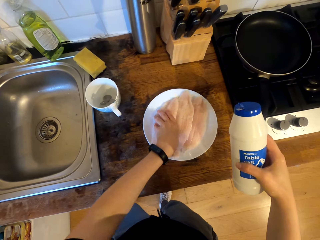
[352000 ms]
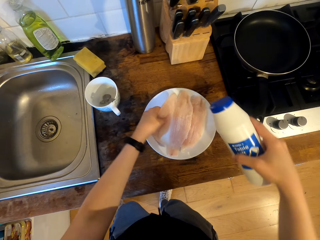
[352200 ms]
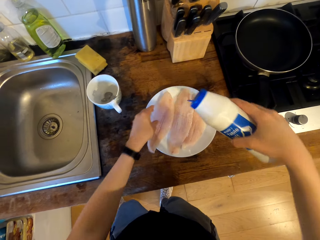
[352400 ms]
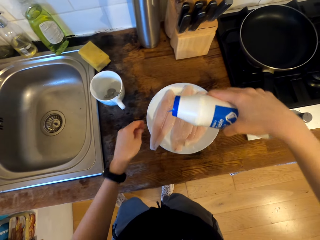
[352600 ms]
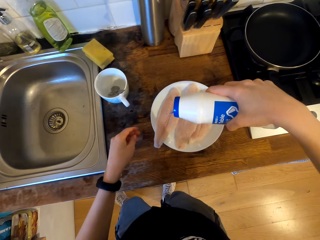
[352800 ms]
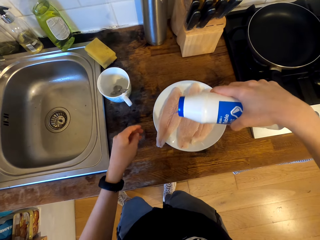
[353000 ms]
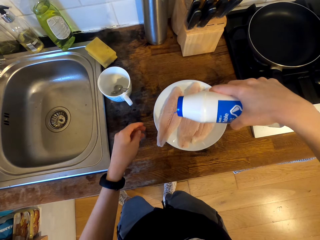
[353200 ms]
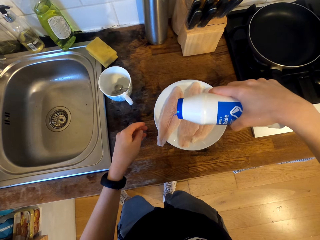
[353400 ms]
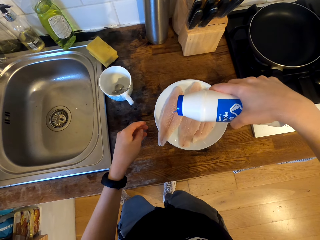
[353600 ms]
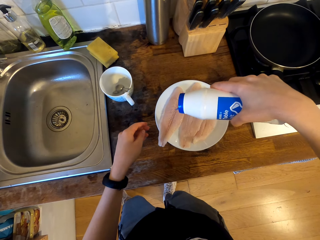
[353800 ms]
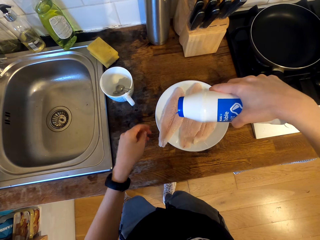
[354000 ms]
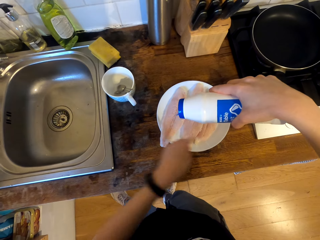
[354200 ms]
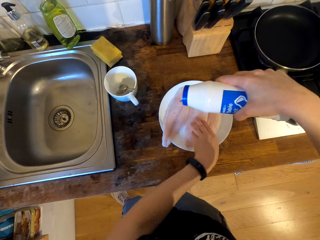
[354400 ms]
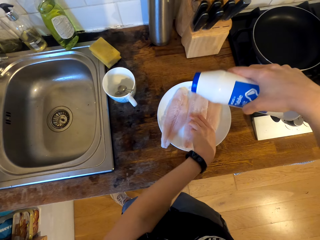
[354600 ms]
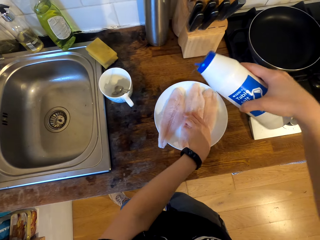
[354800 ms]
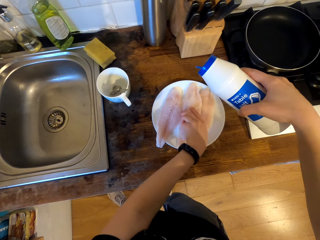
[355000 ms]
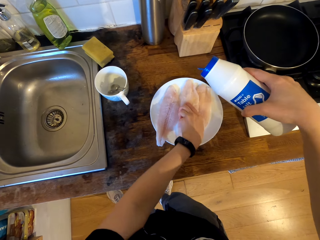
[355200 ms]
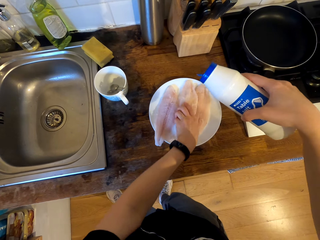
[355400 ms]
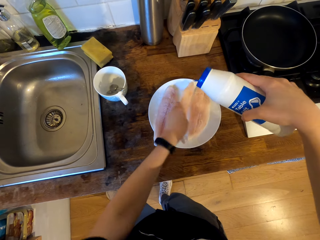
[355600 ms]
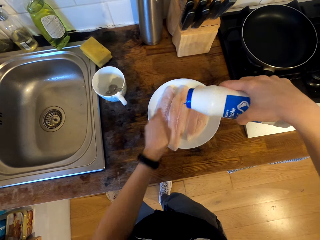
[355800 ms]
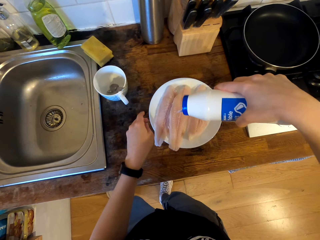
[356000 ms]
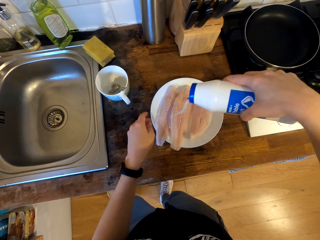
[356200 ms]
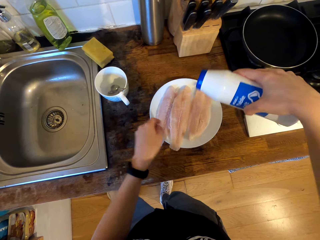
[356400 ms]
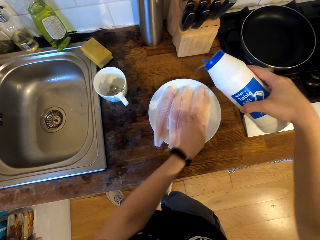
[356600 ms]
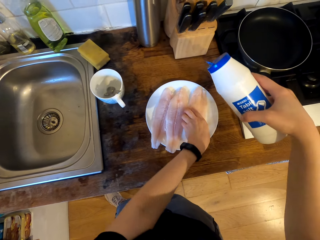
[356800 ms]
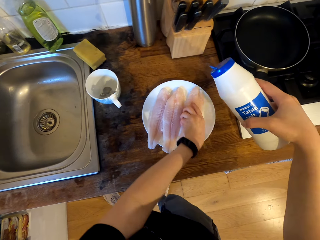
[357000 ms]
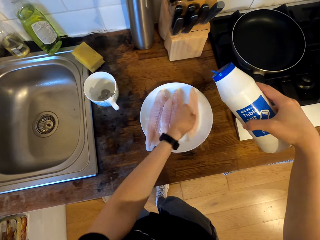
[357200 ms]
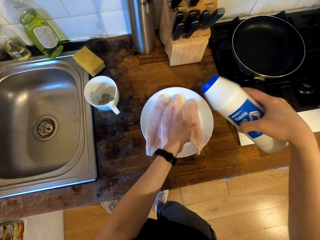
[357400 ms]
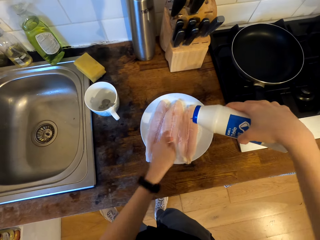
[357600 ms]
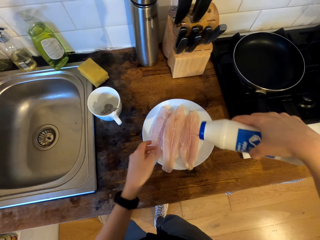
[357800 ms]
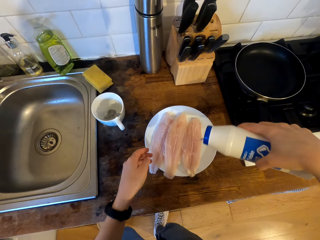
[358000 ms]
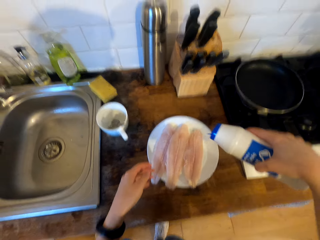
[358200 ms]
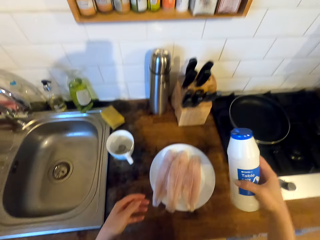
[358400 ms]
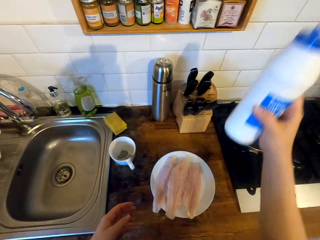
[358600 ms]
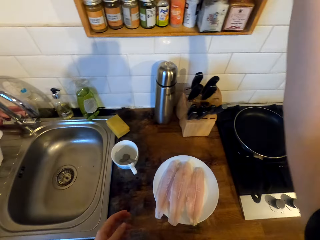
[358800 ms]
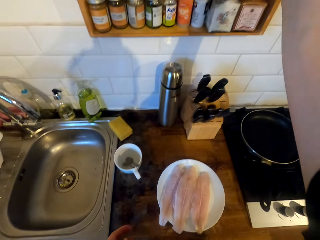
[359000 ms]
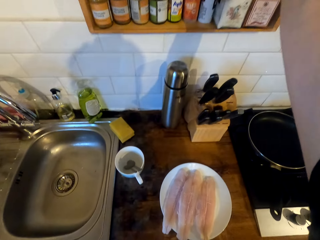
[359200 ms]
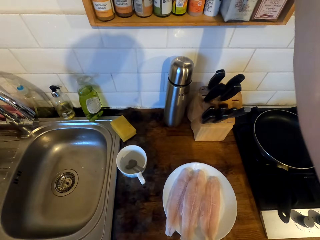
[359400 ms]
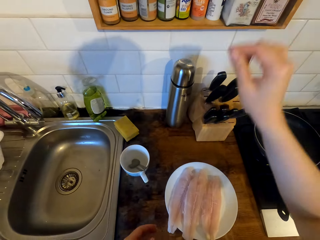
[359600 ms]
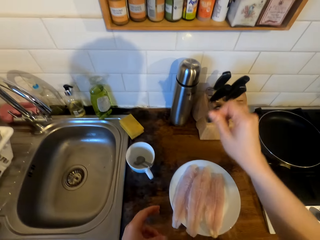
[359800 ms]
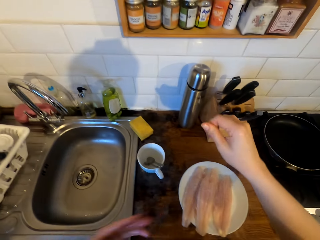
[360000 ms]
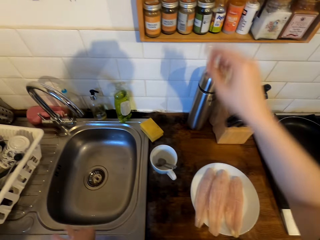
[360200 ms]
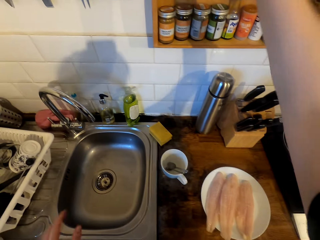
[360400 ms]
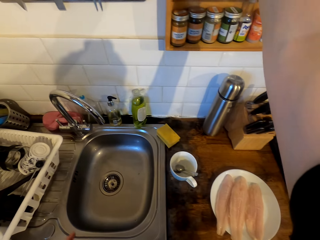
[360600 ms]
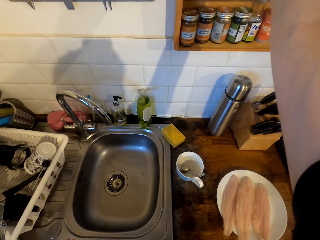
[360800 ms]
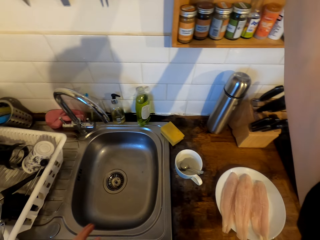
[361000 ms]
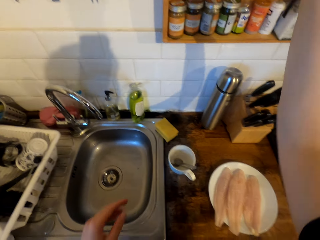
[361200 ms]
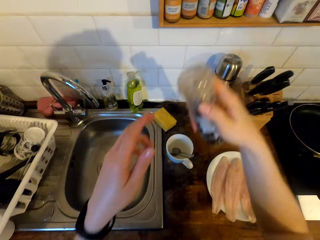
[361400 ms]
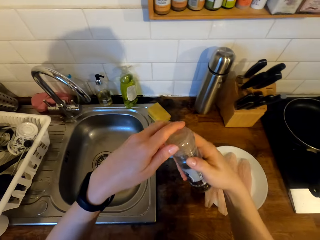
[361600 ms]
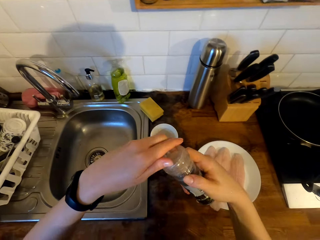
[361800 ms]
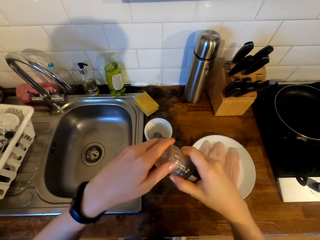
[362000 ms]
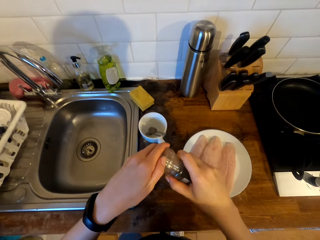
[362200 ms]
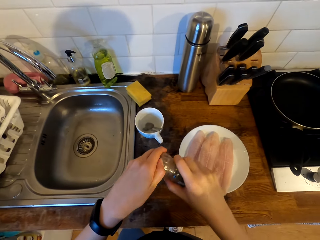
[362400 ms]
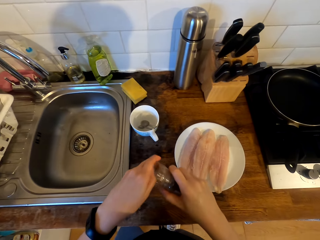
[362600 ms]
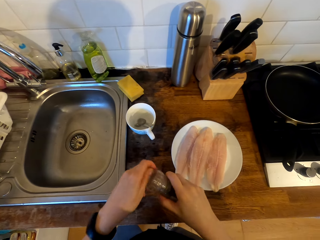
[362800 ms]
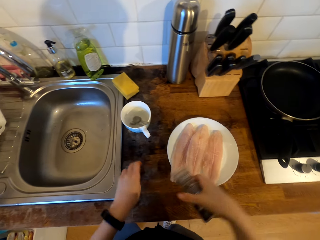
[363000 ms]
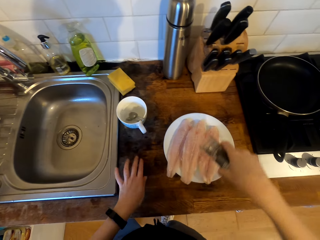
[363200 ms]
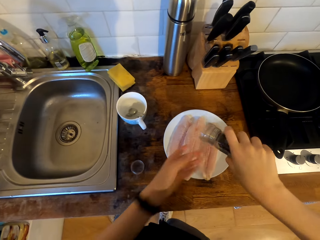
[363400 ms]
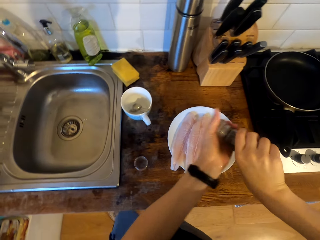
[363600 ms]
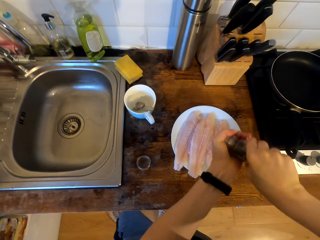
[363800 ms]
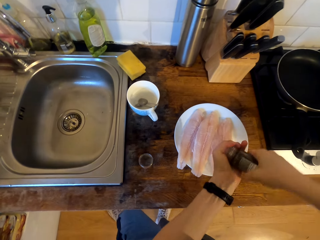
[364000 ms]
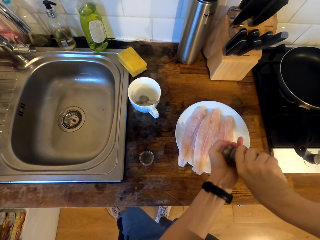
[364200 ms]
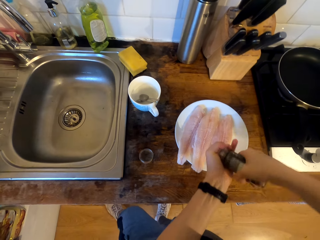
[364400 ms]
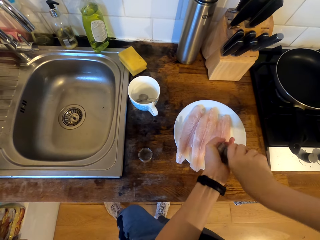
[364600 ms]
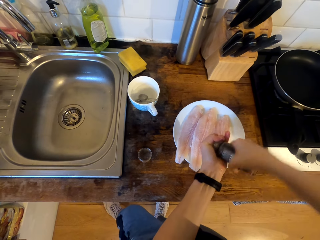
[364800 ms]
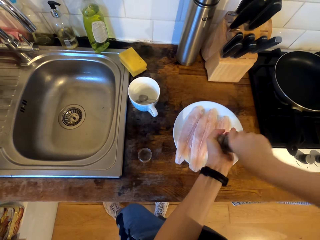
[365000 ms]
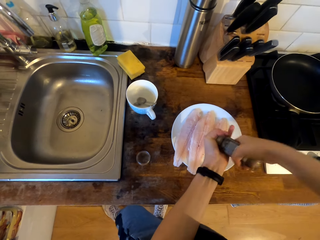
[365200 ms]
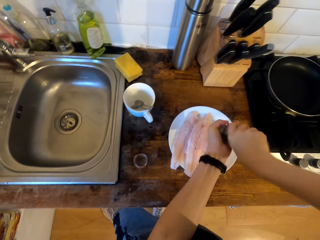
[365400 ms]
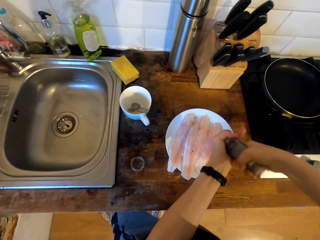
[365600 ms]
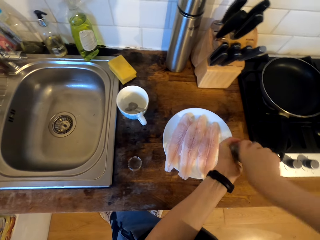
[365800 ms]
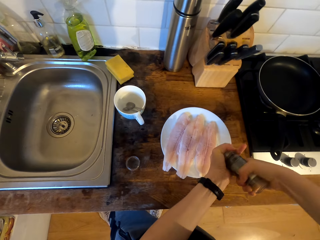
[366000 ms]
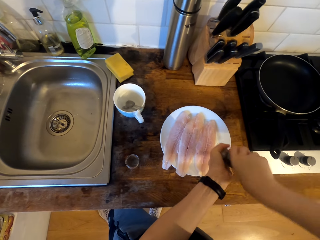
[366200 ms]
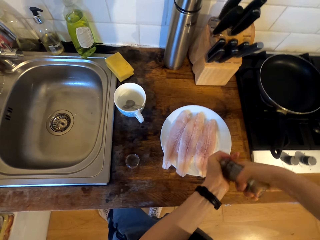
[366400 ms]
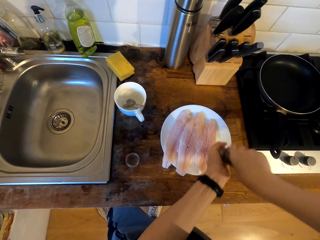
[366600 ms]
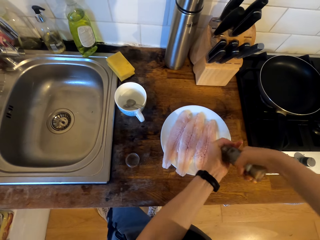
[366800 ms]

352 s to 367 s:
The camera wearer holds the fish fillet. They turn the fish fillet on the plate. They season salt on the fish fillet. They turn the fish fillet on the plate. They hold the fish fillet. They season salt on the fish fillet. They turn the fish fillet on the plate. They hold the fish fillet. They season salt on the fish fillet. They place the salt tin in the cabinet. They pick up the black pepper tin from the cabinet. They hold a bottle of something. They open the seal tin cover. They place the seal tin cover on the cabinet top. They season the fish fillet with the ground black pepper.

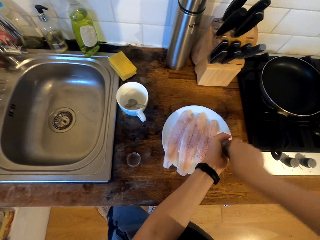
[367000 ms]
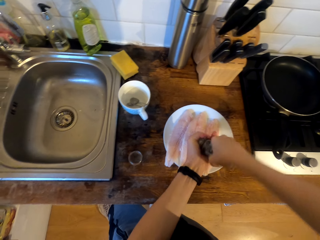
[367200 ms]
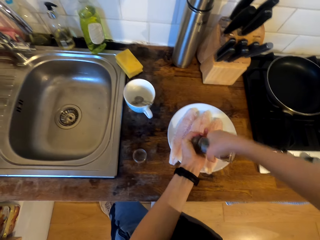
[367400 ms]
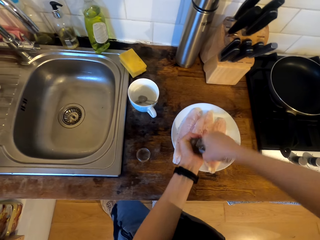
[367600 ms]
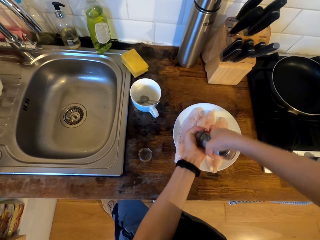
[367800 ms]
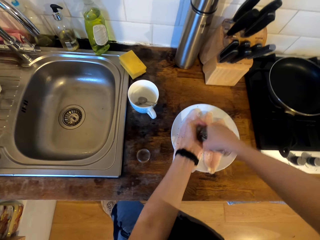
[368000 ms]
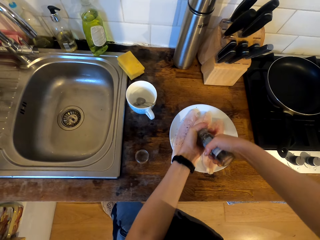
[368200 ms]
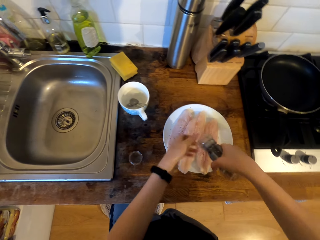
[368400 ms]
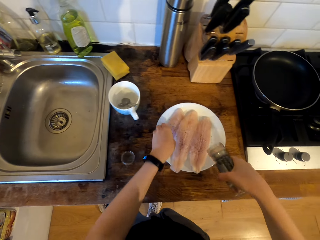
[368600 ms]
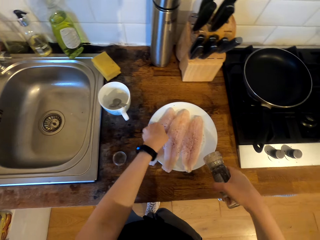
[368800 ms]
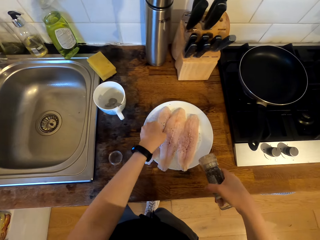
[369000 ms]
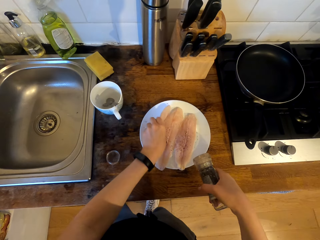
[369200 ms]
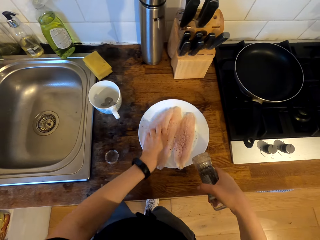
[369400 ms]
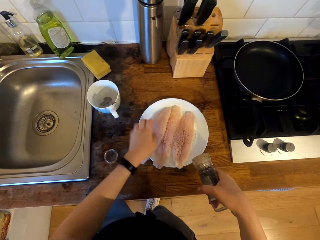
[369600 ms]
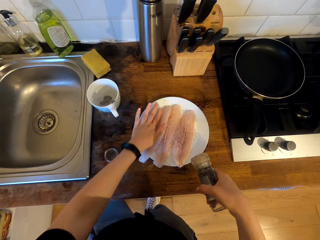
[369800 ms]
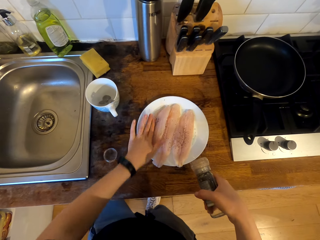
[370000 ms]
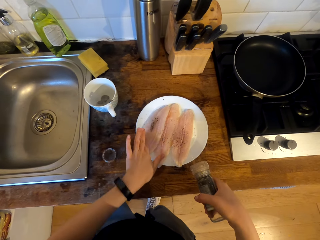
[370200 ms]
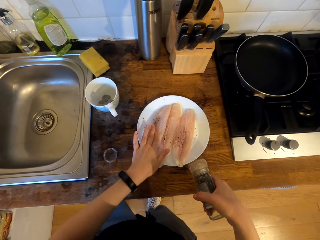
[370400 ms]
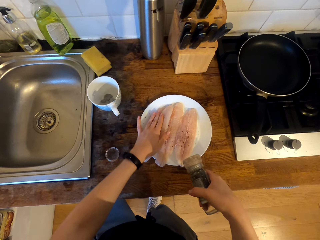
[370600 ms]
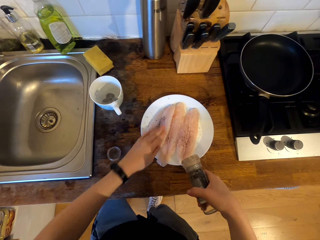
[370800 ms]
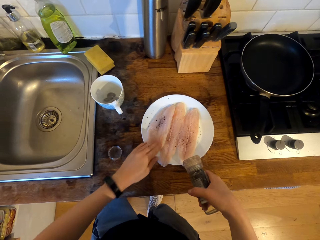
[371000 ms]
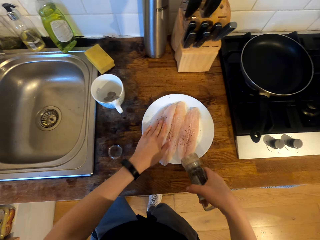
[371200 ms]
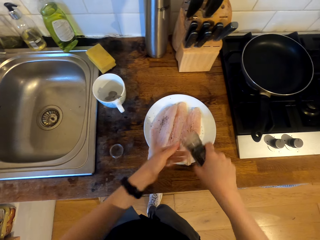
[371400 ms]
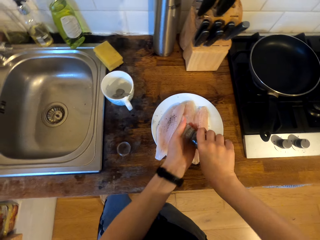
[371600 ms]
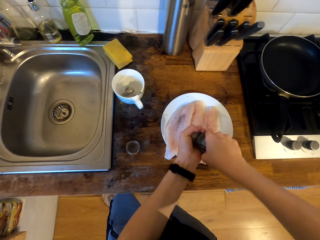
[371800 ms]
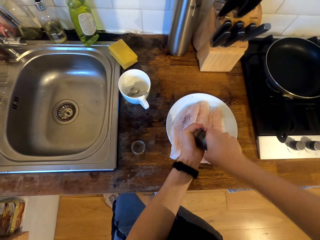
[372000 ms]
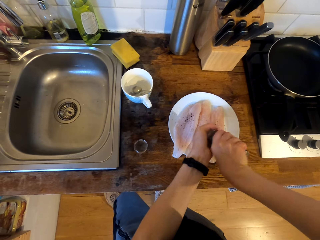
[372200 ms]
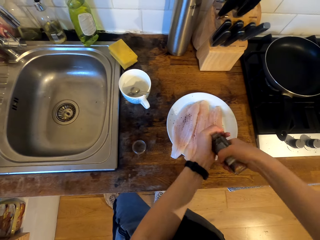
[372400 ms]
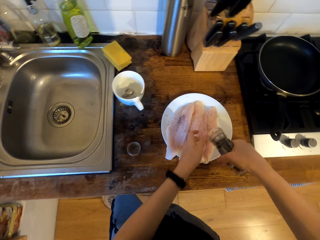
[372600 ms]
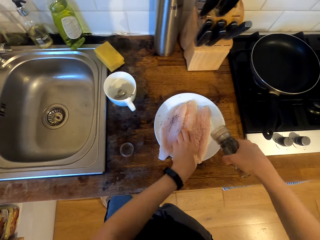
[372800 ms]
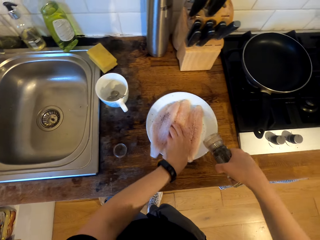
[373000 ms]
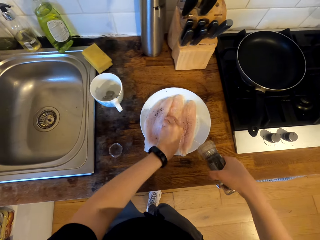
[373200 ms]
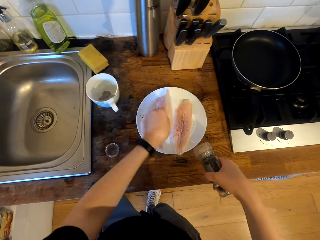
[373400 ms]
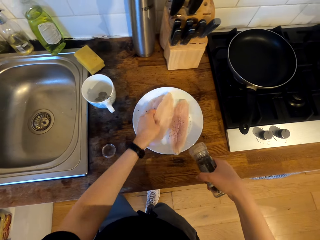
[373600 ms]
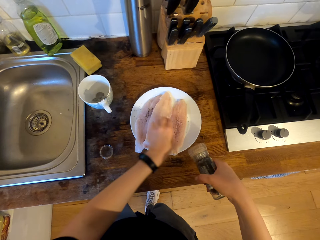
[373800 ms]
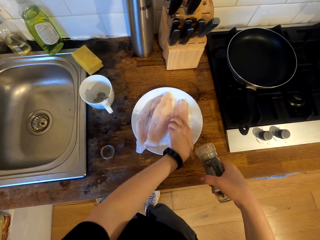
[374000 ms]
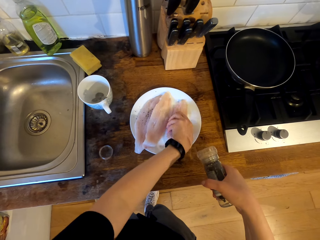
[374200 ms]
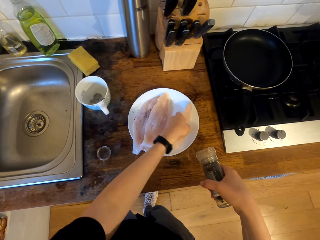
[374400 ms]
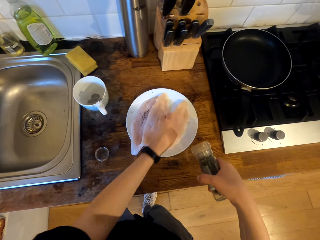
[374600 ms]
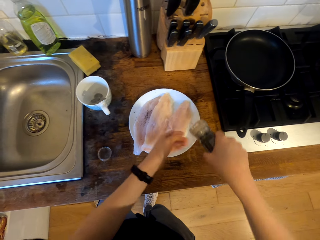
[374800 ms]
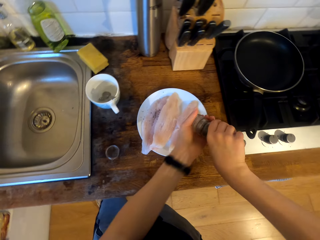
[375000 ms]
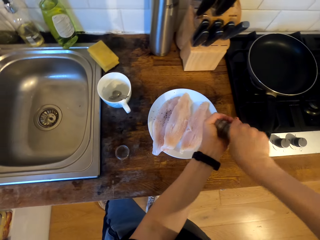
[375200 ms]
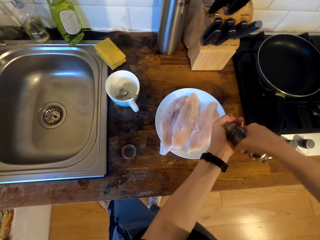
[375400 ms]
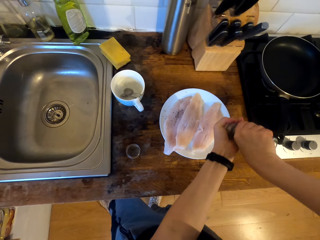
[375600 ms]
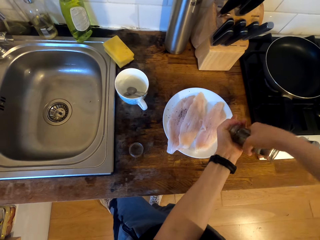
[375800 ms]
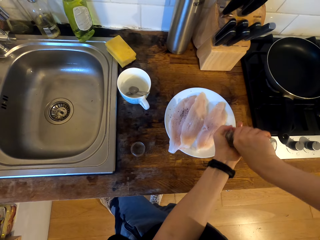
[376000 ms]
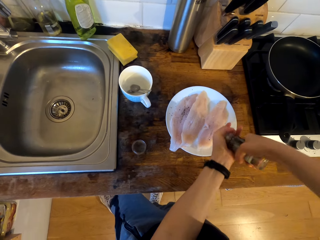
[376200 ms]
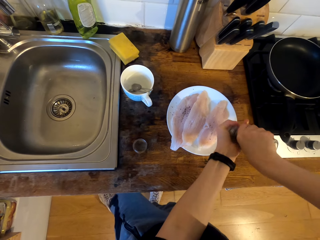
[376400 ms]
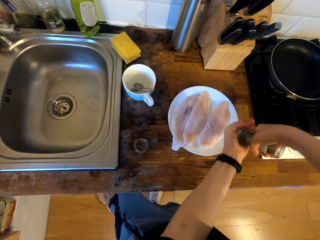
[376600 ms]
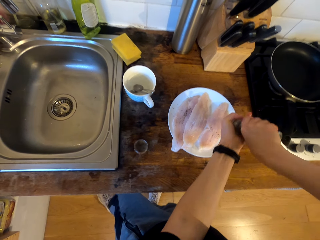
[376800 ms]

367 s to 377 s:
The camera wearer holds the fish fillet. They turn the fish fillet on the plate. They spread something on the fish fillet. They season the fish fillet with the ground black pepper. They turn the fish fillet on the plate. They hold the fish fillet. They hold the fish fillet again and turn the fish fillet. They season the fish fillet with the ground black pepper.
